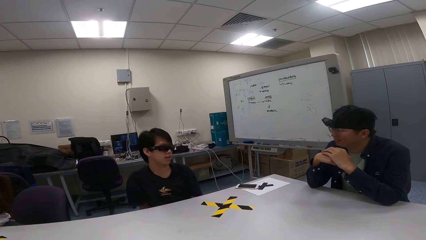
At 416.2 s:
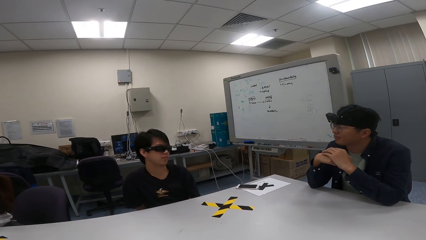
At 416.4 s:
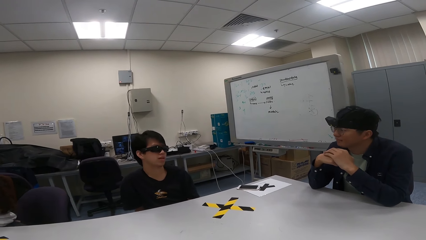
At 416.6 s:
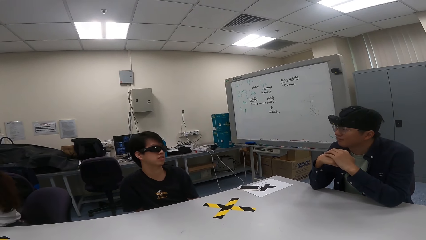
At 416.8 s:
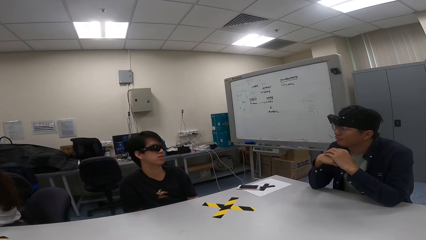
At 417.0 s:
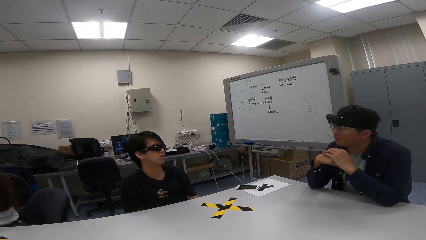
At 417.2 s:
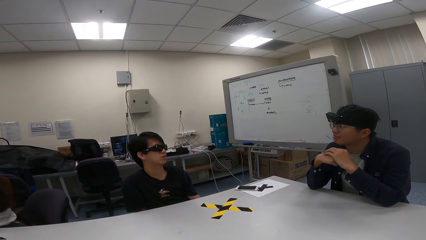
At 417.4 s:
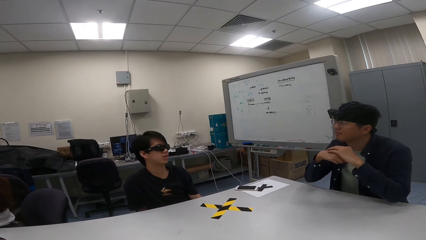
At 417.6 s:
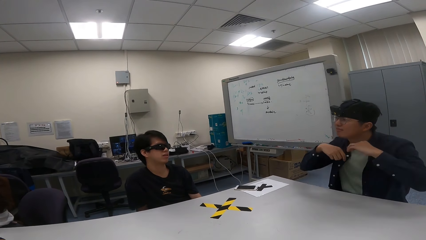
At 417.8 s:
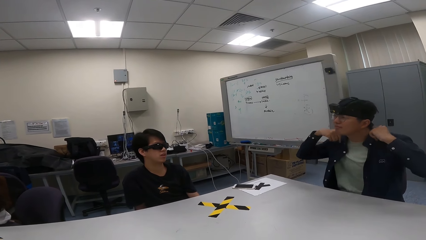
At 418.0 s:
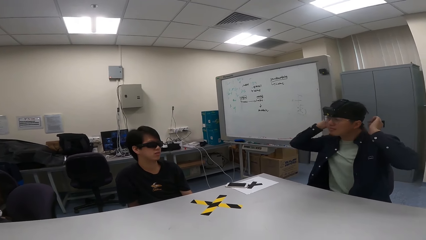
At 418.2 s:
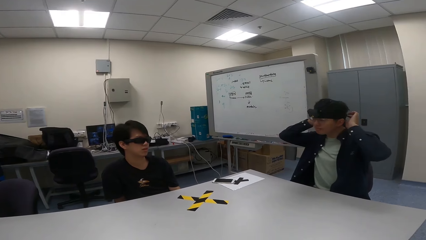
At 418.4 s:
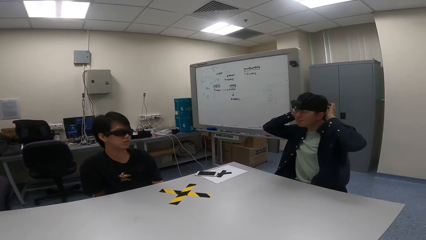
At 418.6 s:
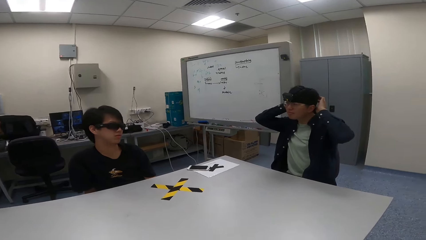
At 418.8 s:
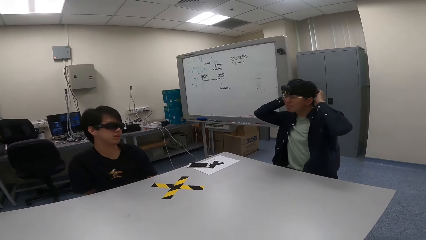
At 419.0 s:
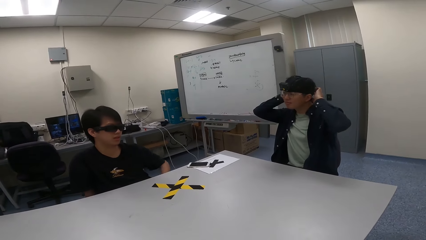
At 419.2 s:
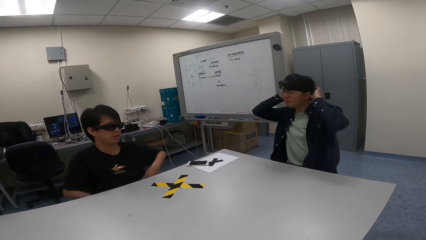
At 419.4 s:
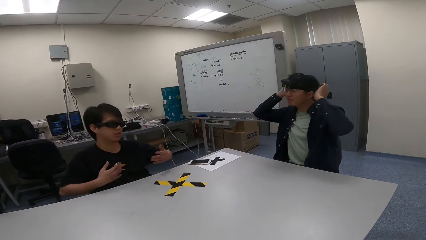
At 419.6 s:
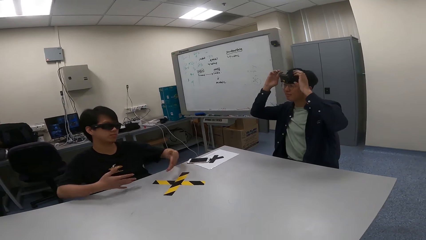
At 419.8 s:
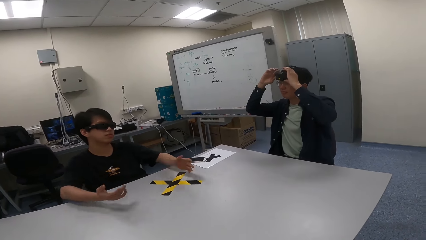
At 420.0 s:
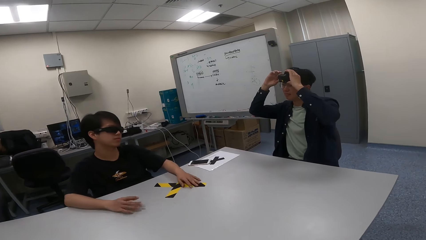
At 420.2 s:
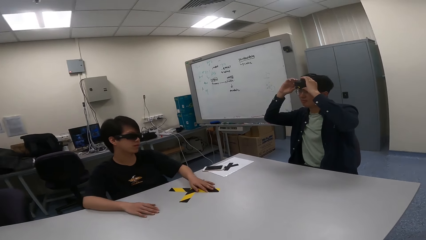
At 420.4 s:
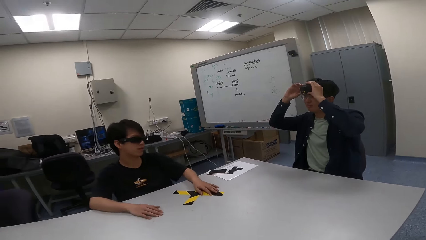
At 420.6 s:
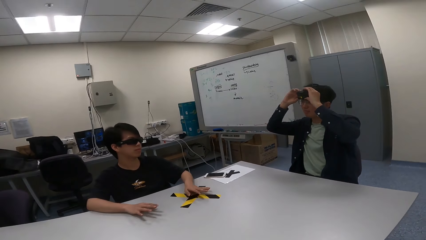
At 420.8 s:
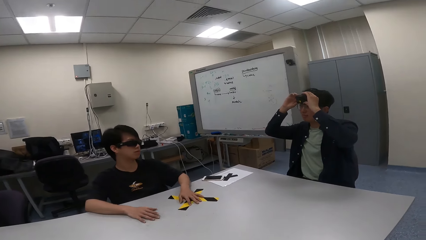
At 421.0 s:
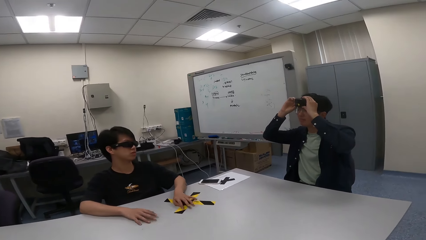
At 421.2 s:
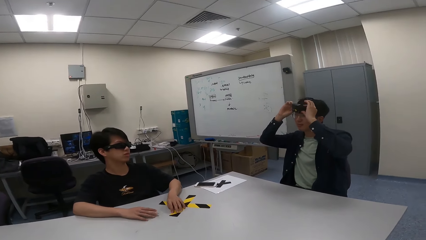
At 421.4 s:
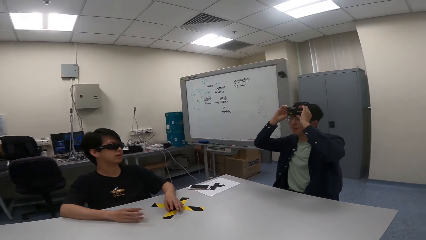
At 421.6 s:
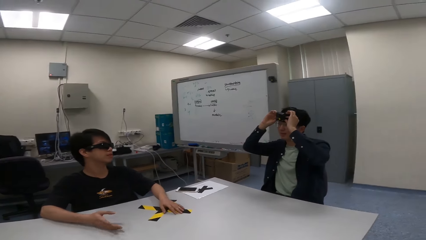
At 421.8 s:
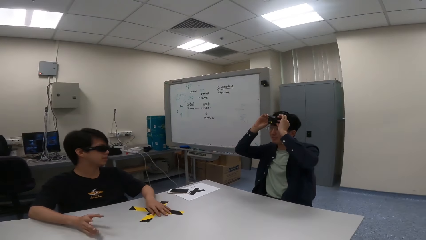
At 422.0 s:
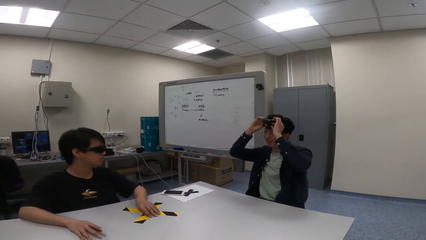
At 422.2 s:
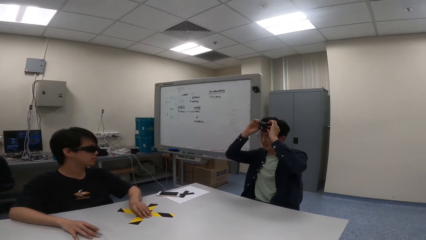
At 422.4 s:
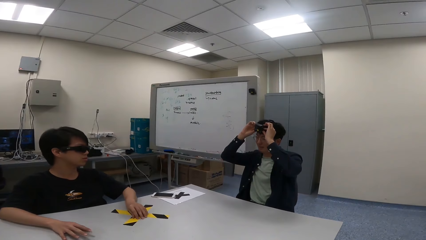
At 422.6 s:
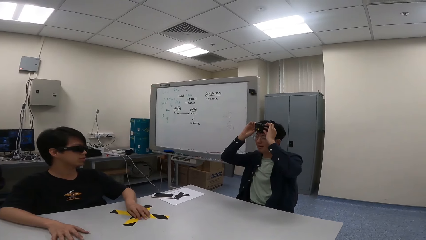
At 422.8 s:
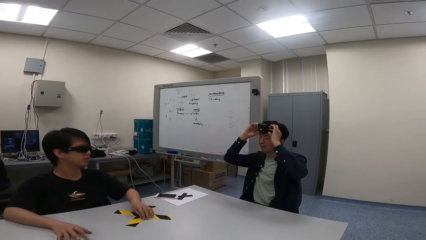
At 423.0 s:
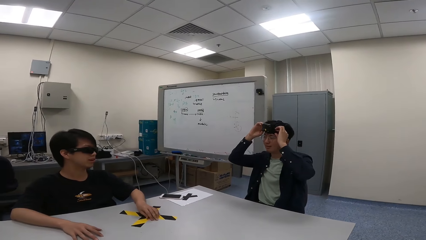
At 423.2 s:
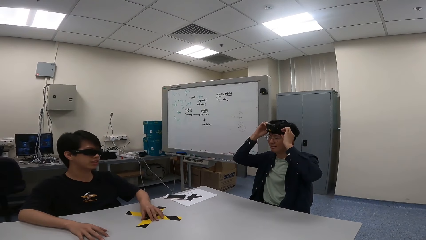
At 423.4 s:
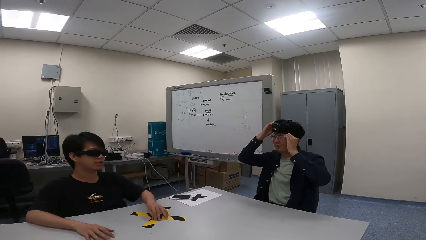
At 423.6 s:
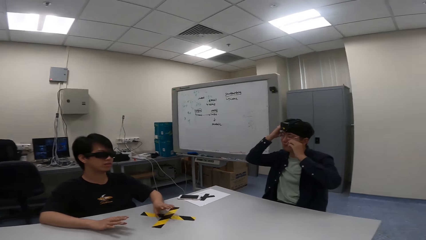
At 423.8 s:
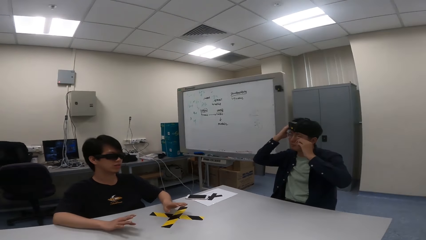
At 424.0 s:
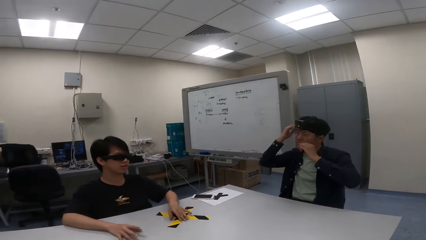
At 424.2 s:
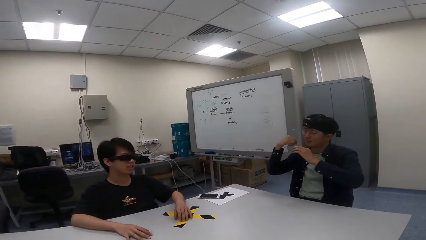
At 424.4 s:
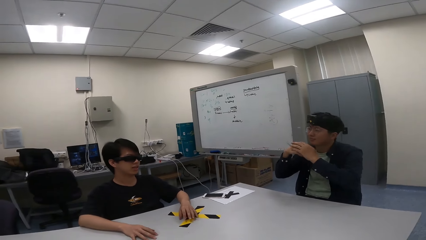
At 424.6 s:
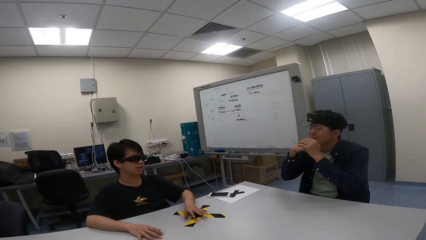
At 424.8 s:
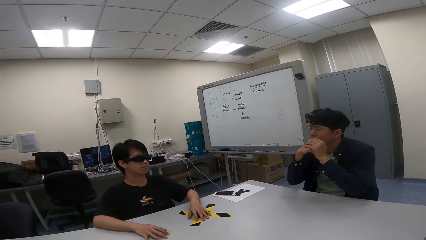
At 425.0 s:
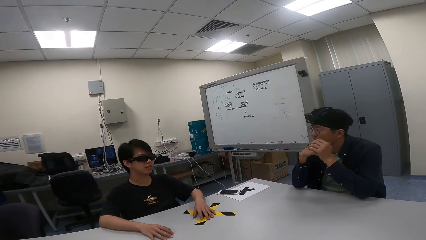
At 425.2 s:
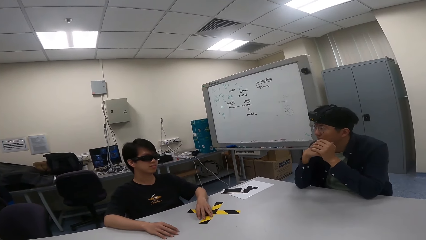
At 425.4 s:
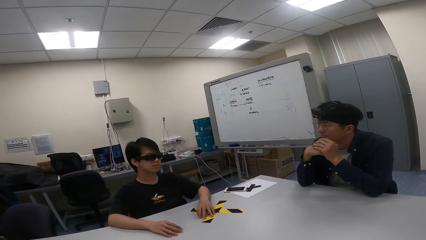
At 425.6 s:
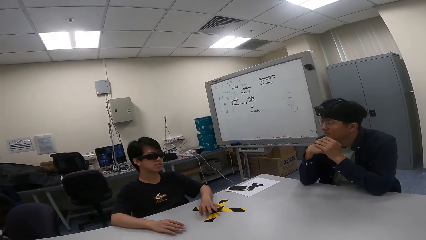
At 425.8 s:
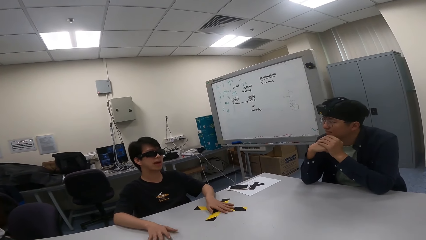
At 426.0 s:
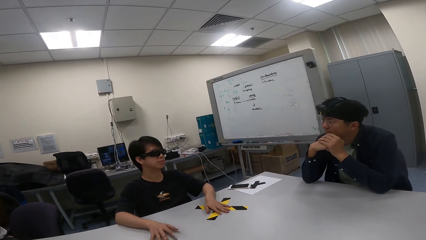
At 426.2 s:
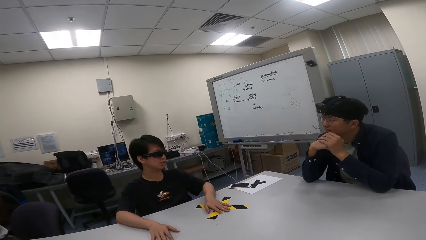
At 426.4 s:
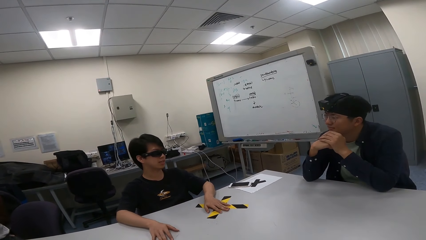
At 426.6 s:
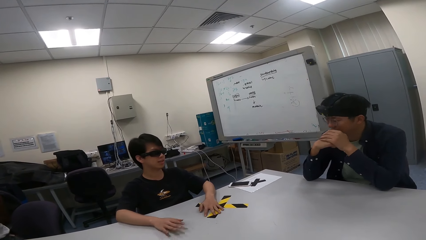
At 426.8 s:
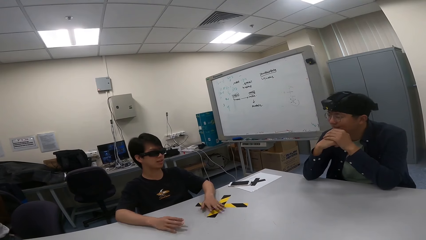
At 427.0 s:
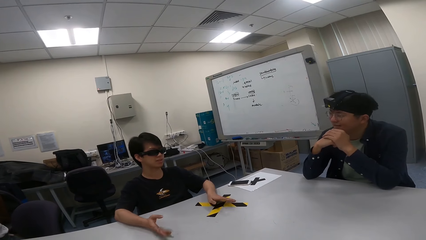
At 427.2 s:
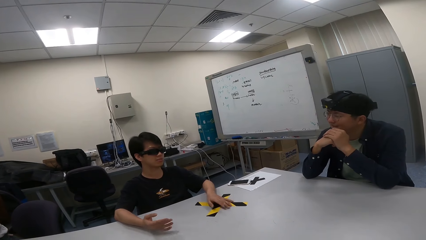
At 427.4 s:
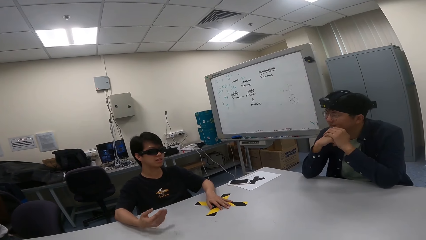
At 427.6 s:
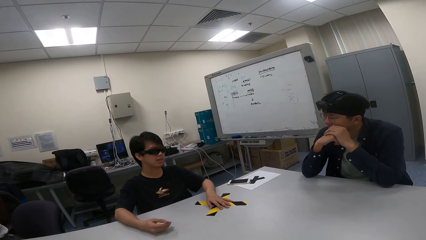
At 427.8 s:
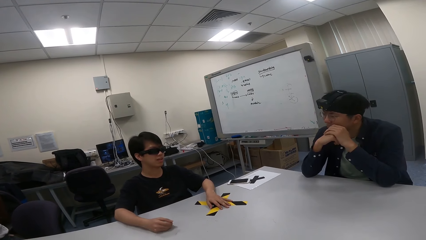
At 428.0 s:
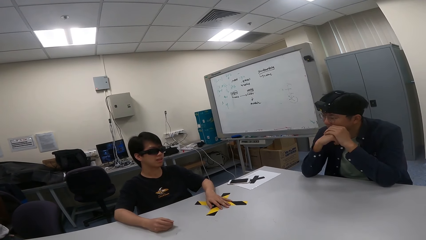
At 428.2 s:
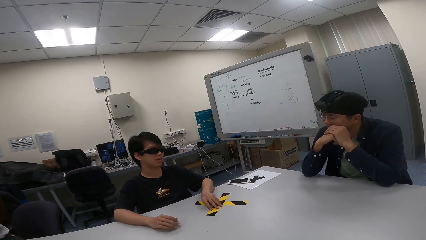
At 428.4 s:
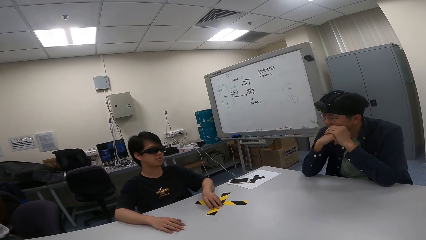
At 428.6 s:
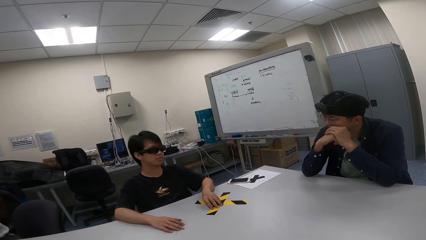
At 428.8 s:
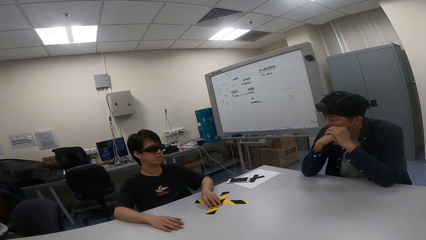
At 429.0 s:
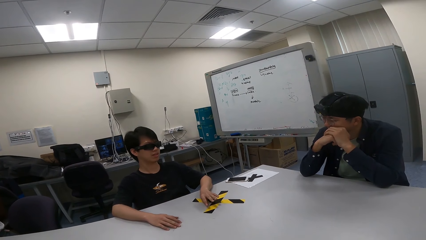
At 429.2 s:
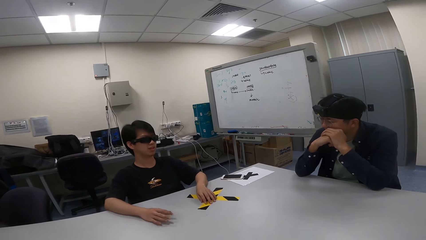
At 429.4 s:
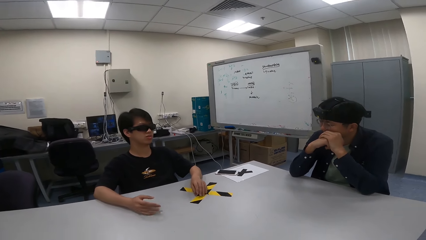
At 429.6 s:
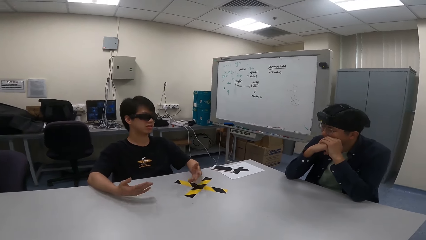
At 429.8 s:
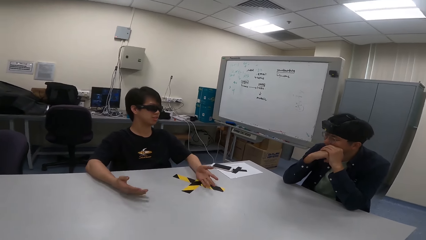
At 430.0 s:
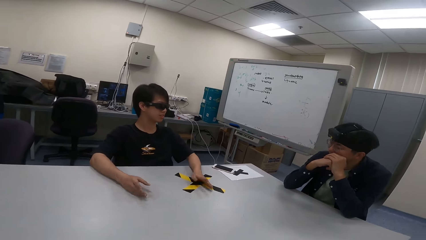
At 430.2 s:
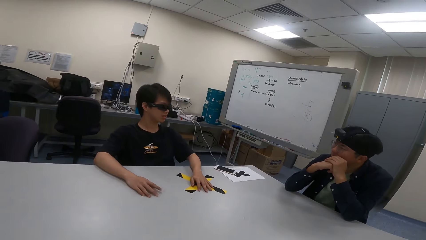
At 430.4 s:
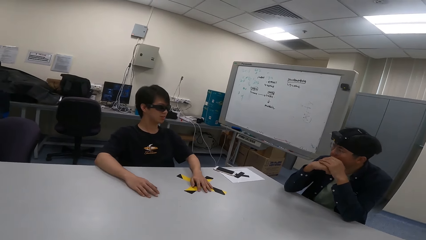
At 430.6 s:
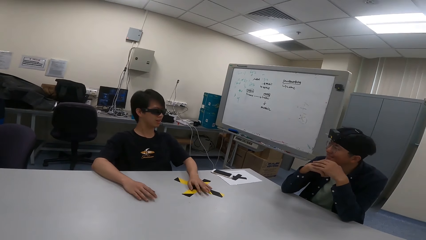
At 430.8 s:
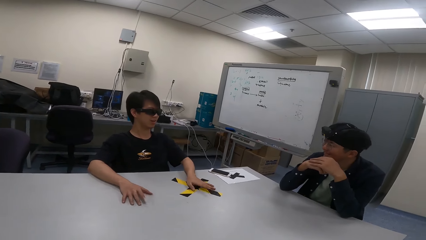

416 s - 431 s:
A boy adjusts the camera on the head. Another boy gestures with hands, puts hands on the table and gestures with hands. The first boy leans on the table.
